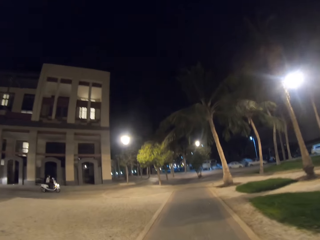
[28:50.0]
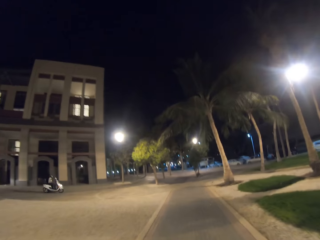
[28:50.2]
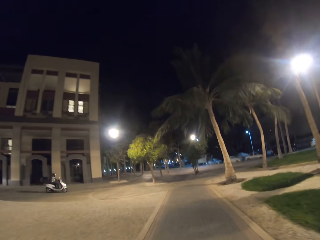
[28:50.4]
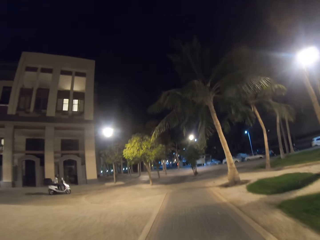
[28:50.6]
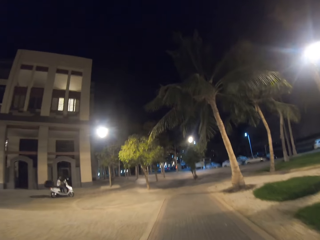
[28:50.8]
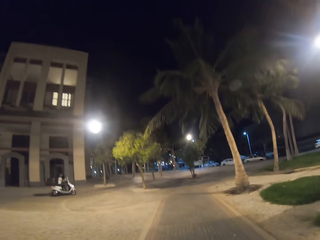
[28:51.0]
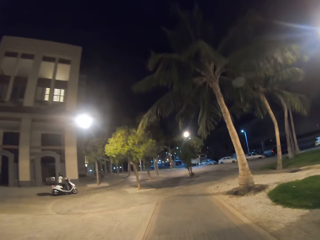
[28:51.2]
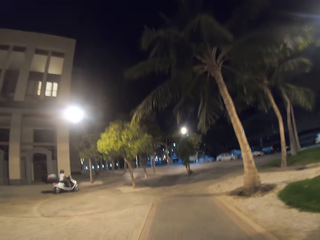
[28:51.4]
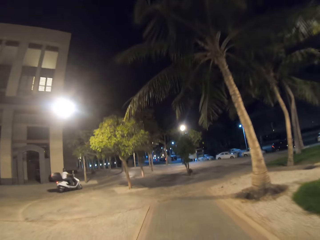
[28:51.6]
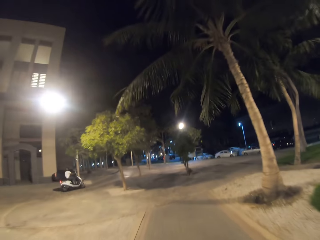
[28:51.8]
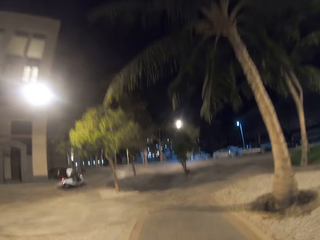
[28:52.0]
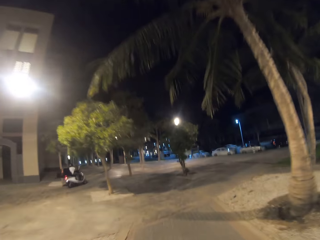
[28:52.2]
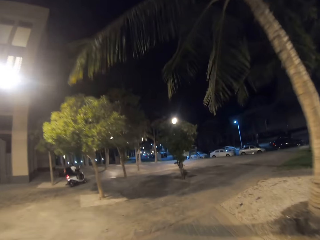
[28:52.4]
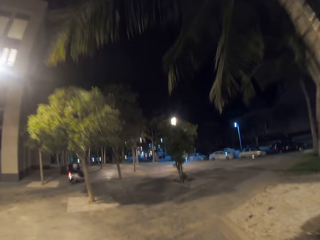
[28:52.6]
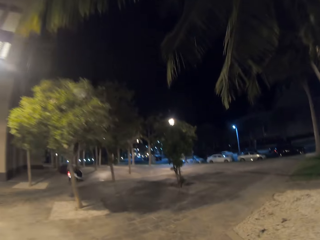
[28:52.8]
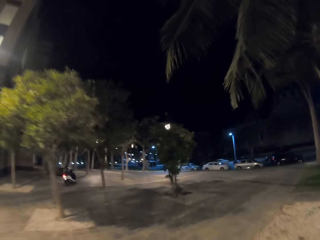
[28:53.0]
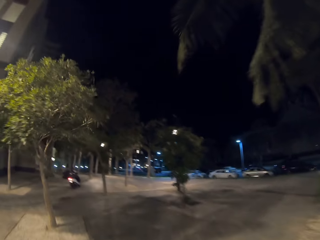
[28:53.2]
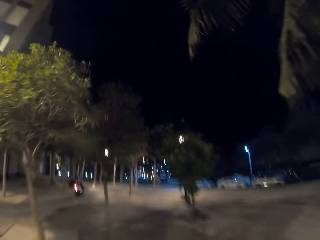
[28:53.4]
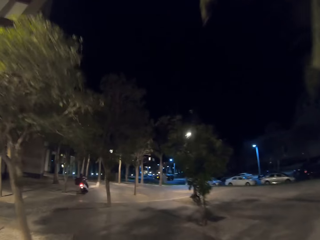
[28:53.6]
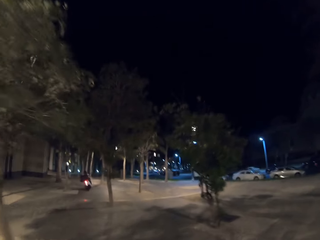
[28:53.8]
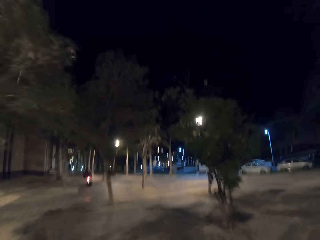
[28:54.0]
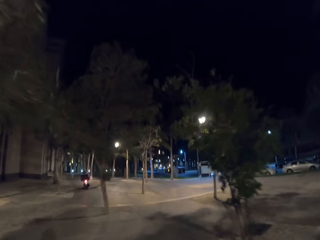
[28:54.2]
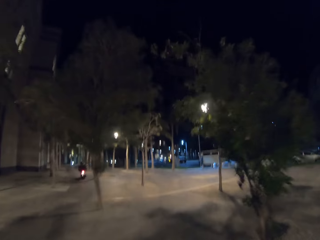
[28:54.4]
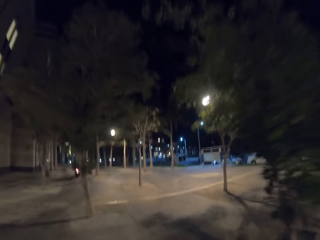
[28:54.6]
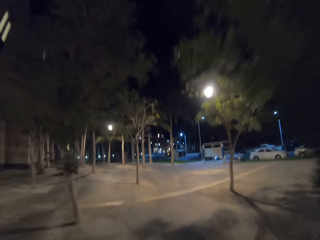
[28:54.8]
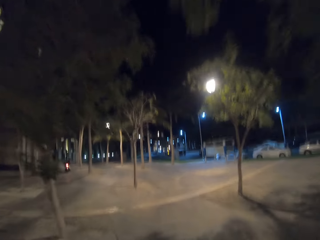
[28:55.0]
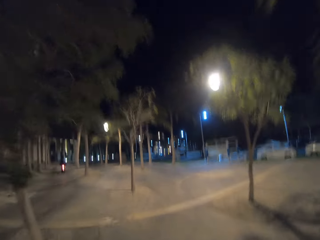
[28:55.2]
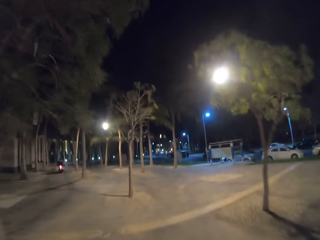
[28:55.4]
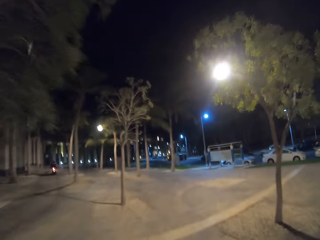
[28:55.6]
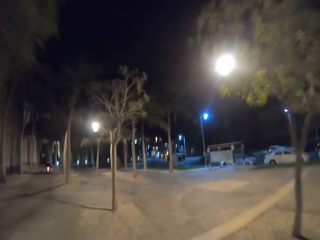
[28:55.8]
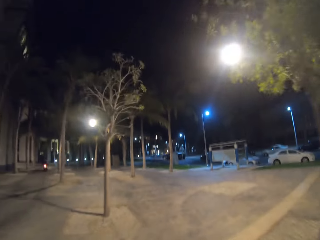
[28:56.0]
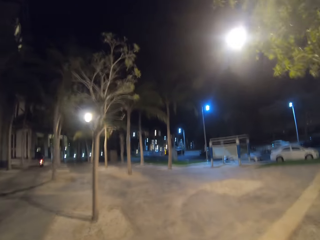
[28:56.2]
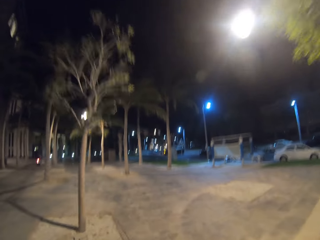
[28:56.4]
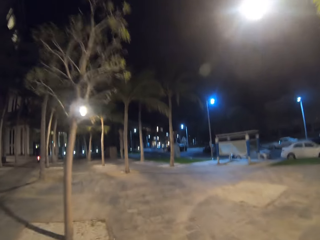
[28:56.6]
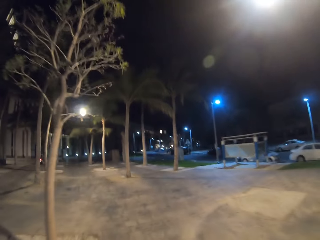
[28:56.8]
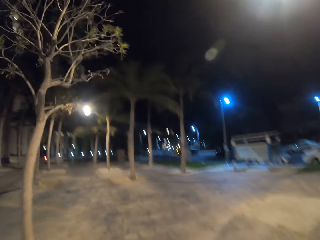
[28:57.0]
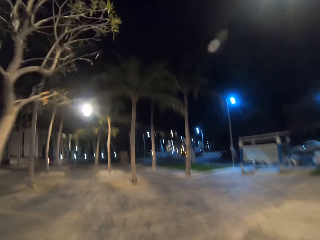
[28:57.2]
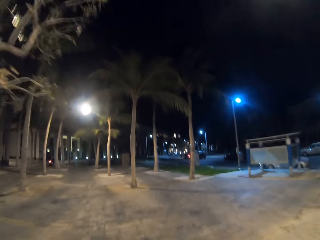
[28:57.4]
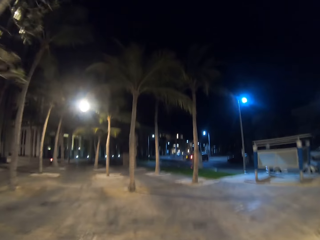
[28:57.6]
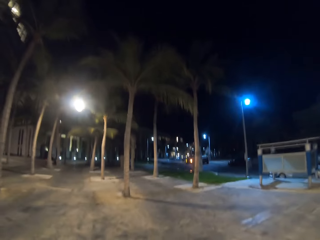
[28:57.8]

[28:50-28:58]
A man rides a motorbike.

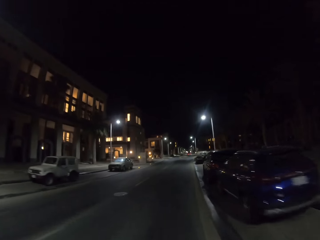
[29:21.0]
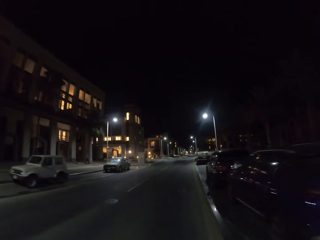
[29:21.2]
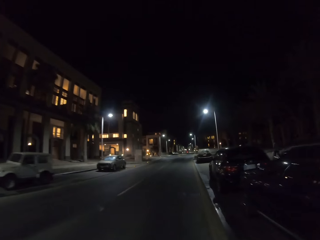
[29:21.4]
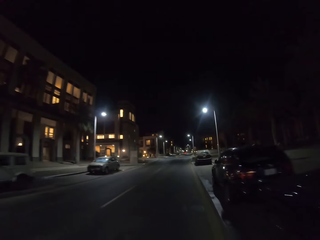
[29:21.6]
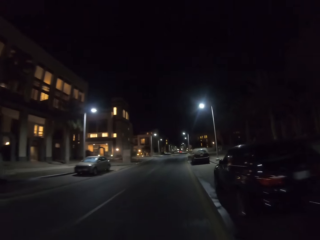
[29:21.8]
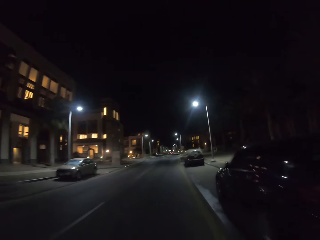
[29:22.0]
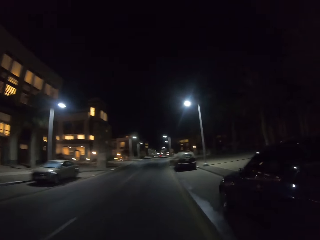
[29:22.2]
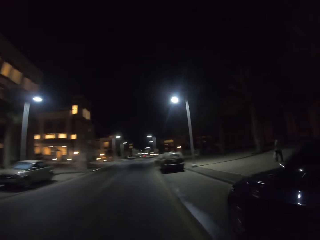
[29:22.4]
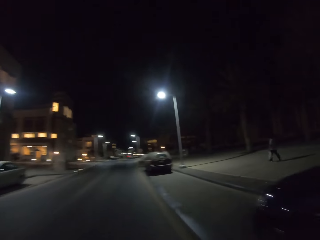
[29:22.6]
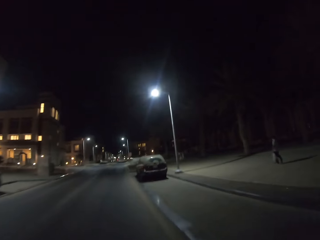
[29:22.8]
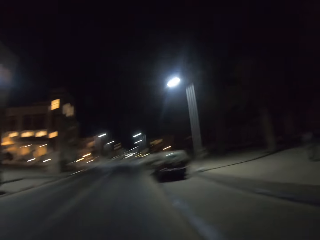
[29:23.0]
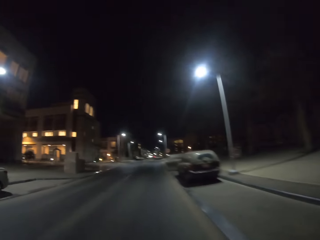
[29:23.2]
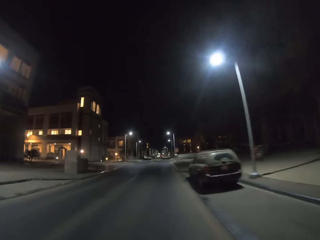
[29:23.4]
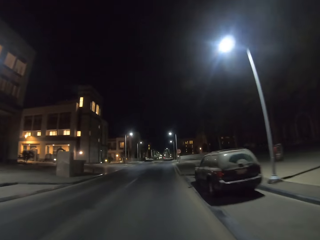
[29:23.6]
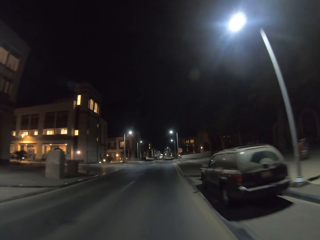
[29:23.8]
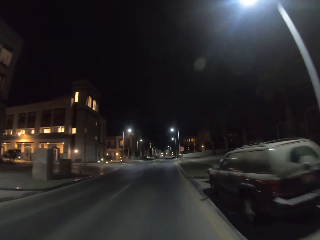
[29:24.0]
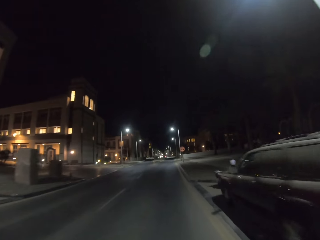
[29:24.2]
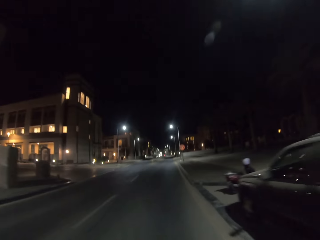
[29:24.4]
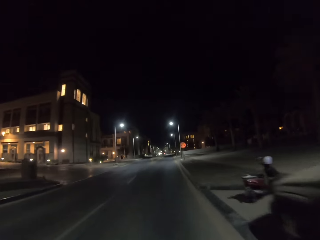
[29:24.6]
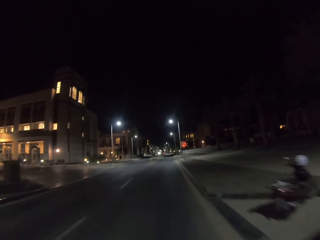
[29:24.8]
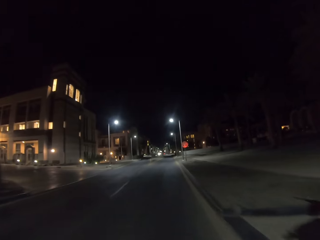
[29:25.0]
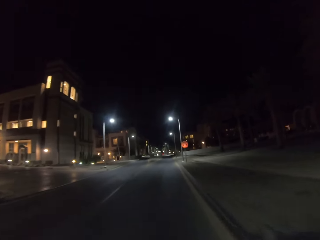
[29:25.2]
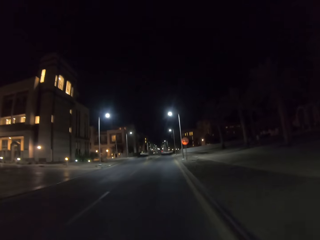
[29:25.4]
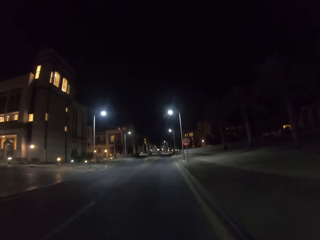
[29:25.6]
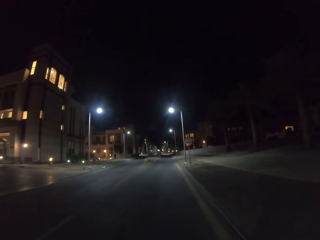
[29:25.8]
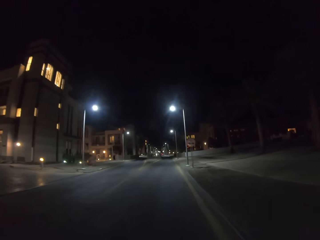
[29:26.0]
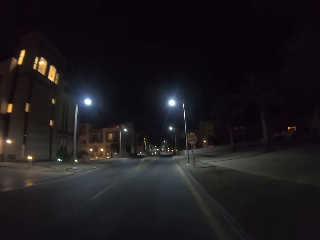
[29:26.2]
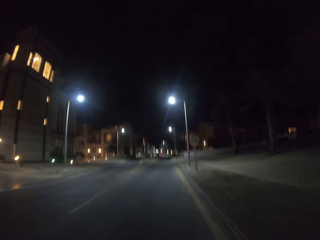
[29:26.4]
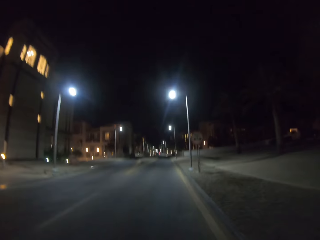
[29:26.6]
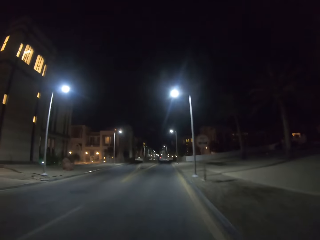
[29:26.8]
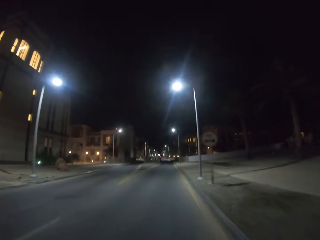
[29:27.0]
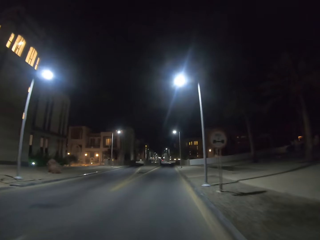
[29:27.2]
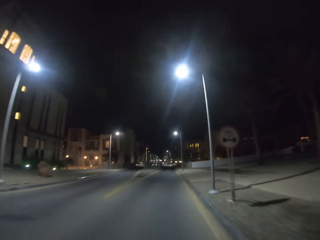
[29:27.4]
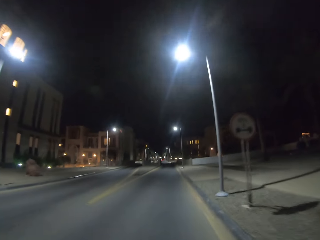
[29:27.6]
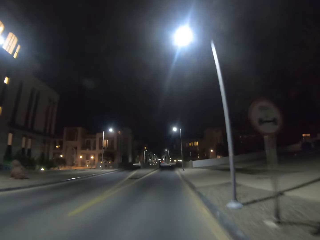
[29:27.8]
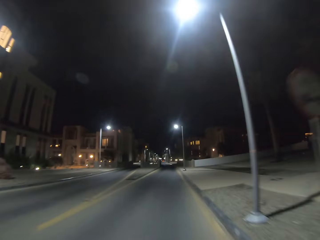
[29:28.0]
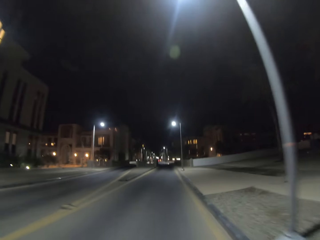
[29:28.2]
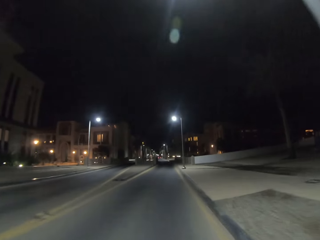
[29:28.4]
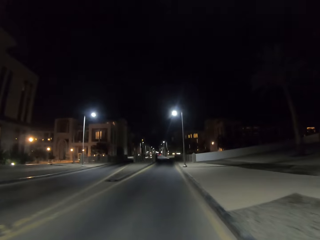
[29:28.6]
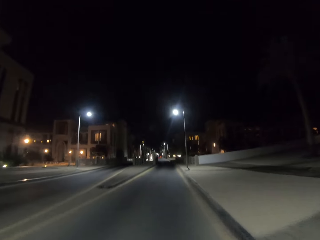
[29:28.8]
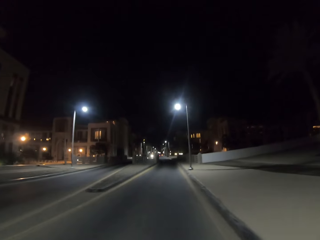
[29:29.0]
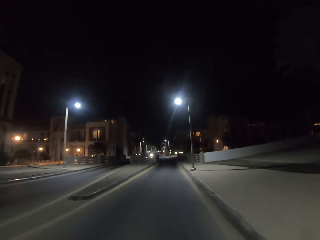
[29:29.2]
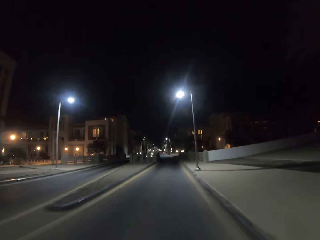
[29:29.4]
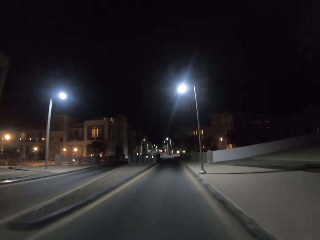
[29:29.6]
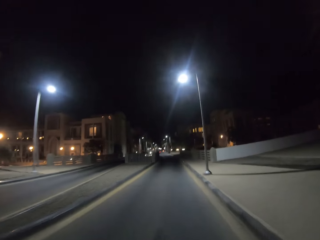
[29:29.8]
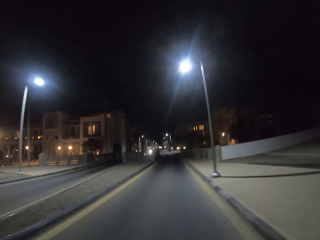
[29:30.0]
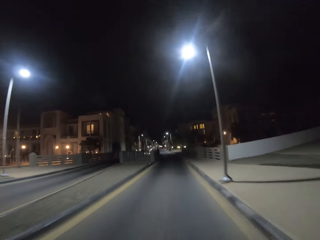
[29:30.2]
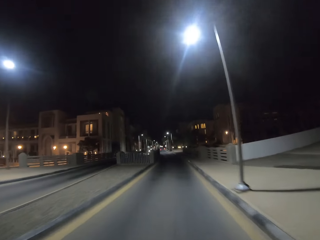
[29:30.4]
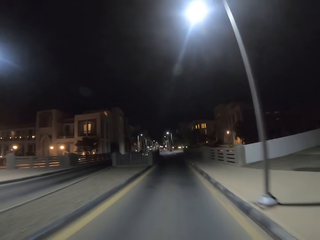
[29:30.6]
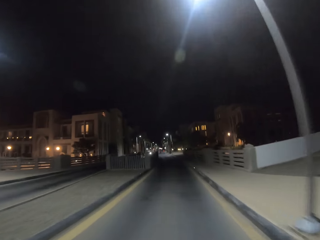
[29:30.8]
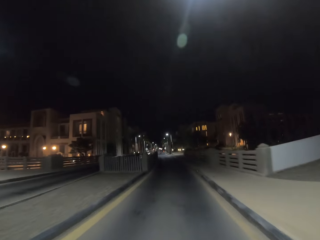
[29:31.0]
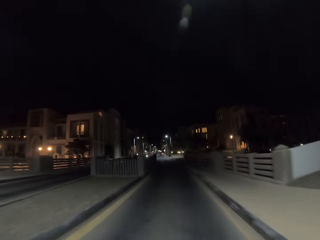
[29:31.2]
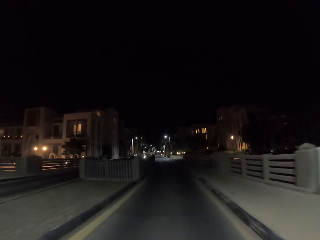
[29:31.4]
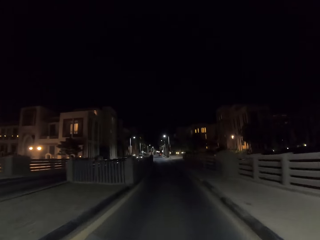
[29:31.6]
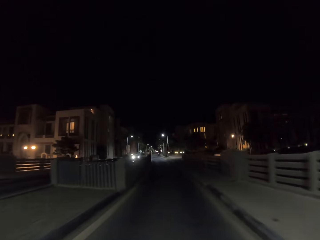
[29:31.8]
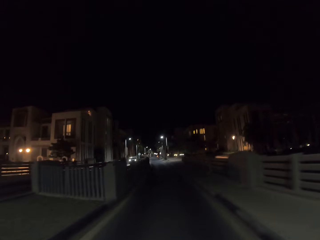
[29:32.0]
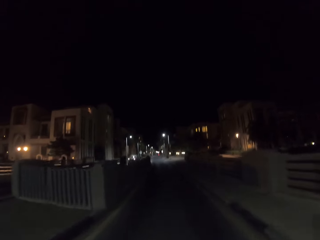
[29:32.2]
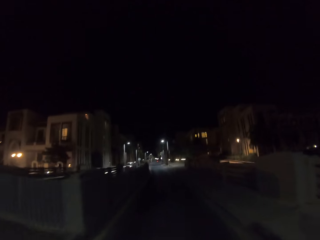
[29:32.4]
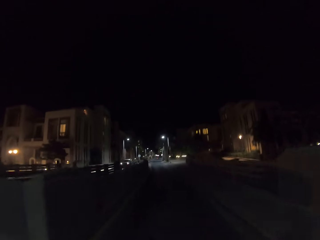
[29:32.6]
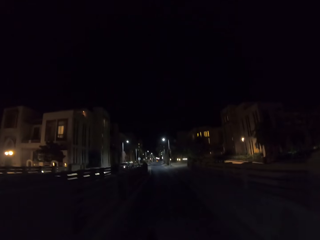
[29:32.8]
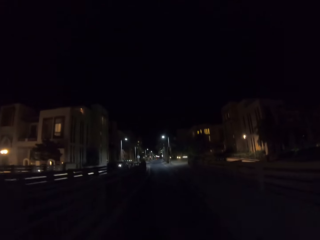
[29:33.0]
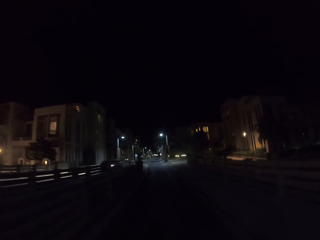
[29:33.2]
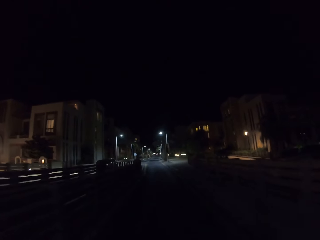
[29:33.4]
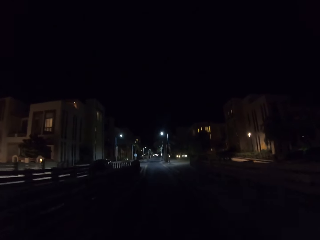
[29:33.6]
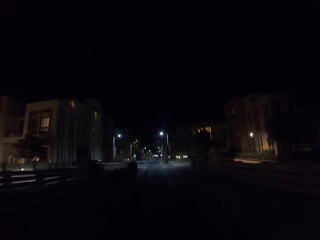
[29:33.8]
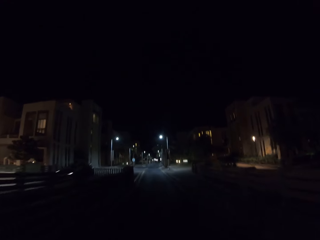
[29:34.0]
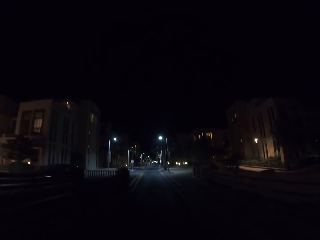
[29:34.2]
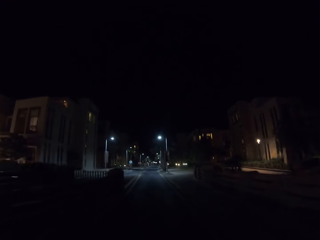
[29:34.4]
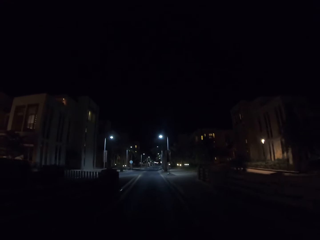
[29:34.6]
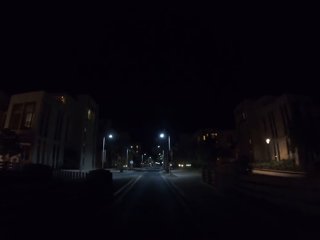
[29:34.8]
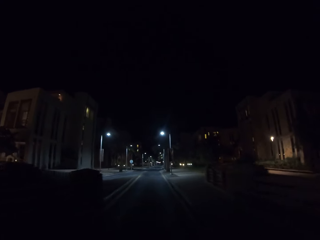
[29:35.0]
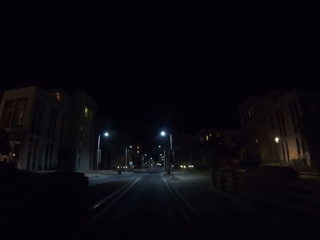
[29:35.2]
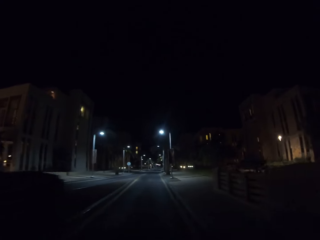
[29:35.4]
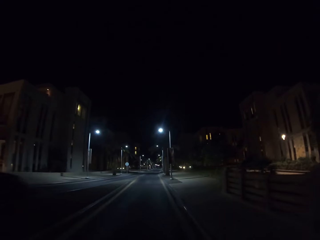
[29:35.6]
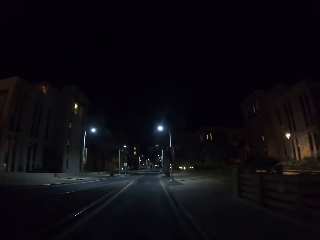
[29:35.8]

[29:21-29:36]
A man walks near the road. The camera wearer rides a scooter.
